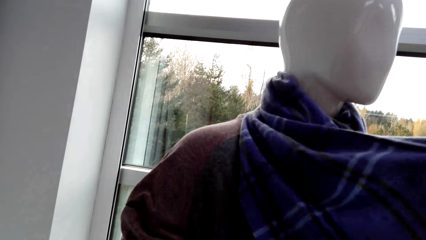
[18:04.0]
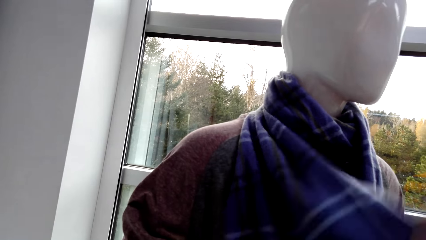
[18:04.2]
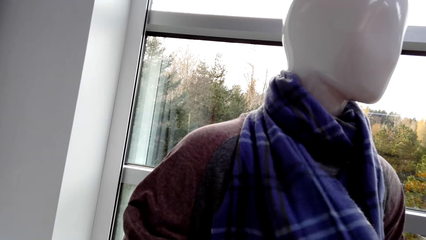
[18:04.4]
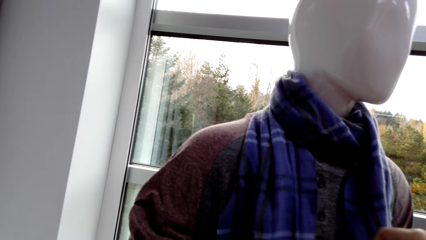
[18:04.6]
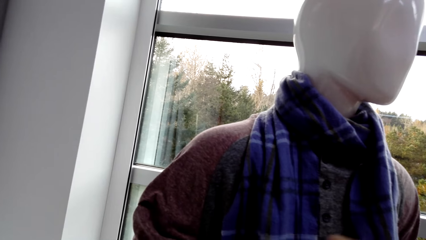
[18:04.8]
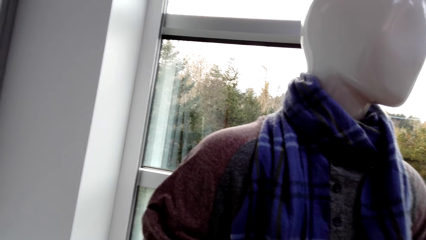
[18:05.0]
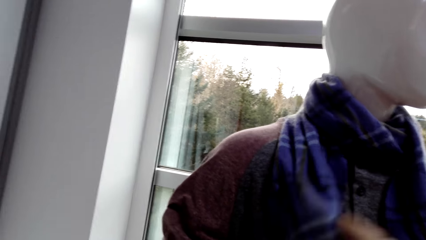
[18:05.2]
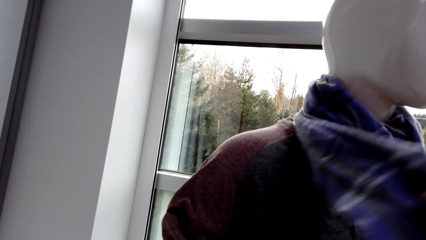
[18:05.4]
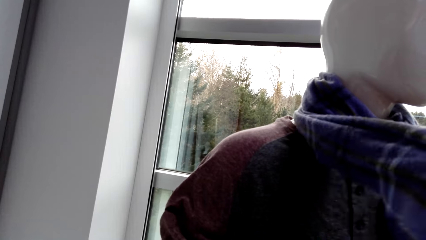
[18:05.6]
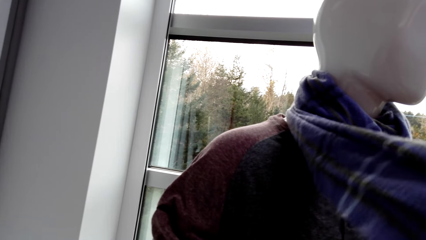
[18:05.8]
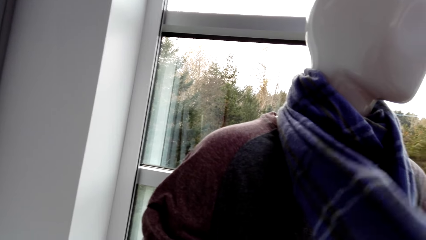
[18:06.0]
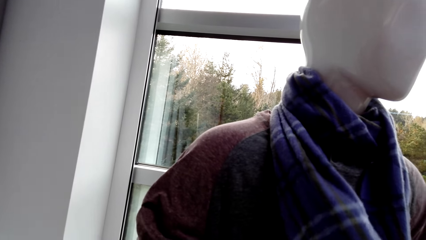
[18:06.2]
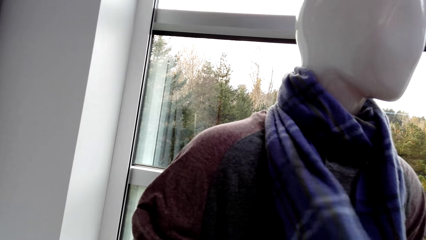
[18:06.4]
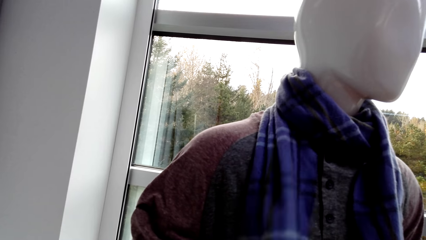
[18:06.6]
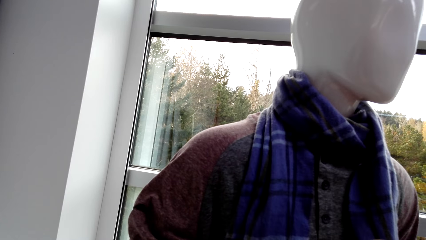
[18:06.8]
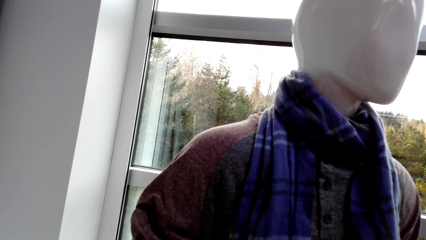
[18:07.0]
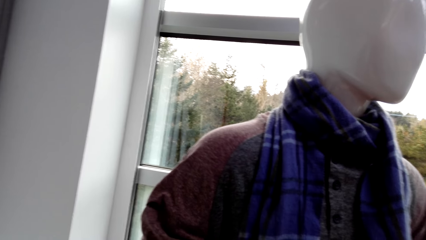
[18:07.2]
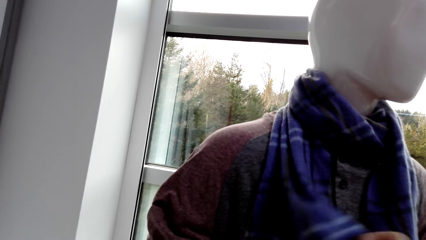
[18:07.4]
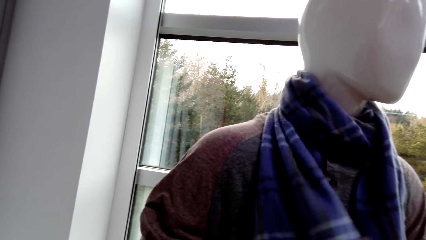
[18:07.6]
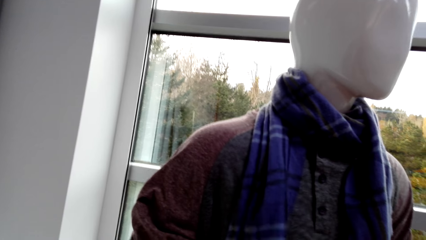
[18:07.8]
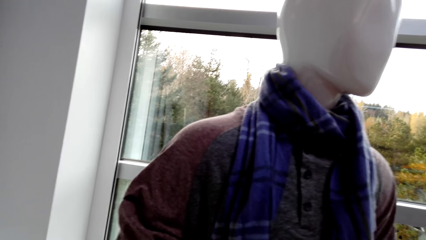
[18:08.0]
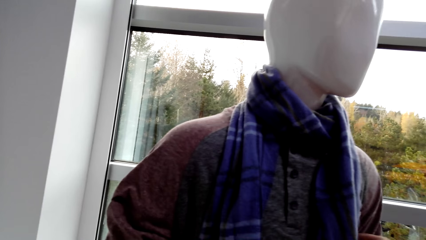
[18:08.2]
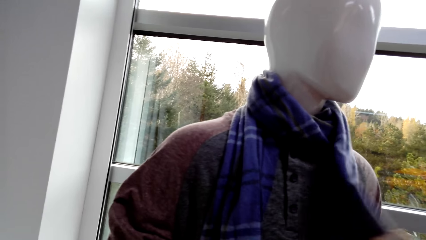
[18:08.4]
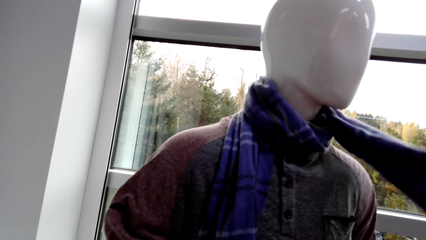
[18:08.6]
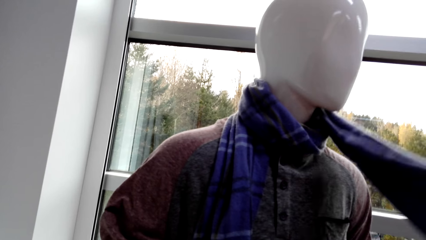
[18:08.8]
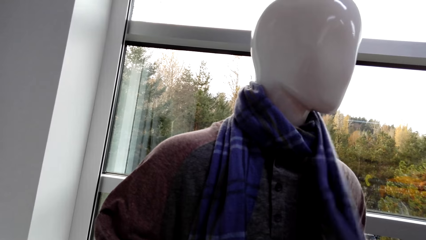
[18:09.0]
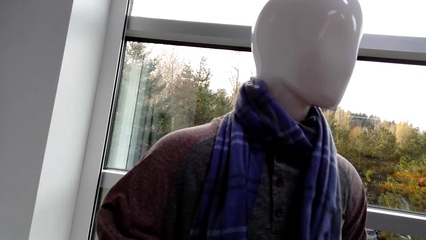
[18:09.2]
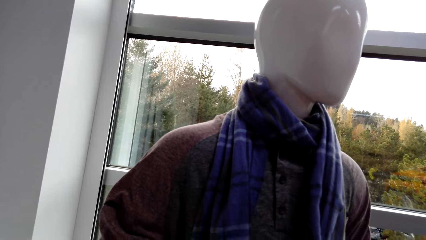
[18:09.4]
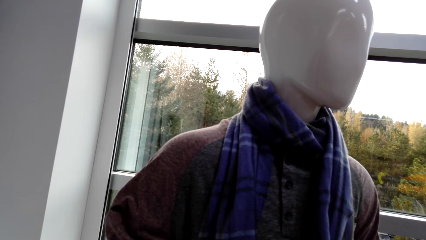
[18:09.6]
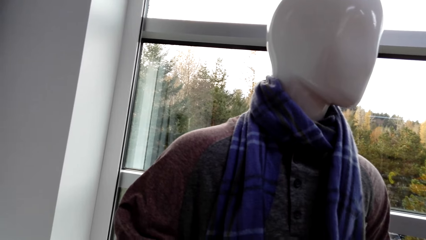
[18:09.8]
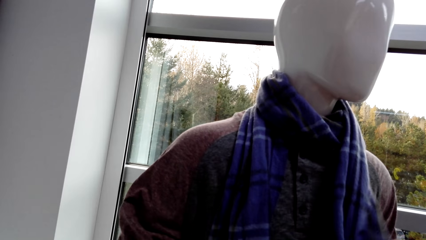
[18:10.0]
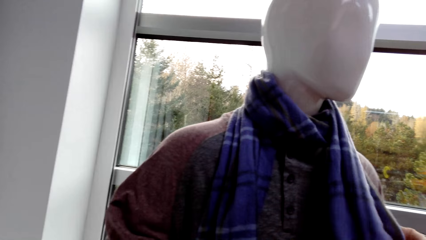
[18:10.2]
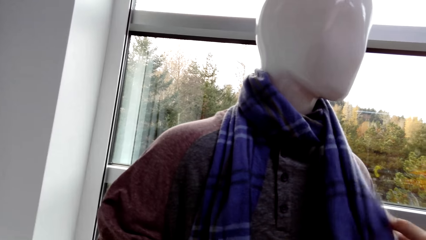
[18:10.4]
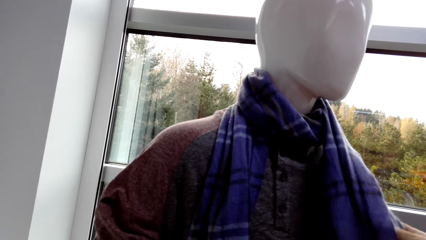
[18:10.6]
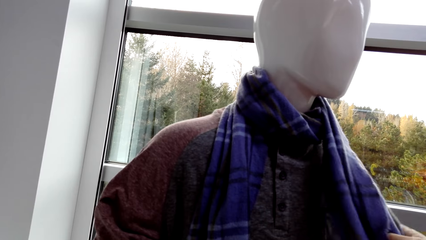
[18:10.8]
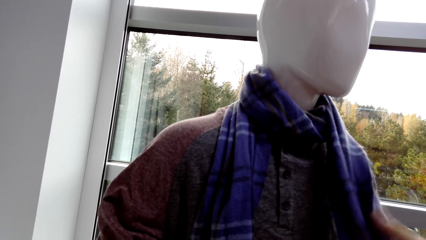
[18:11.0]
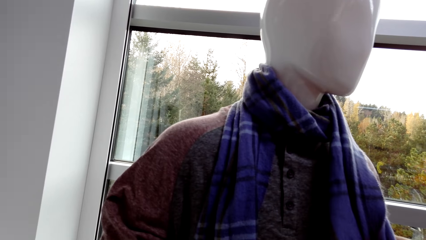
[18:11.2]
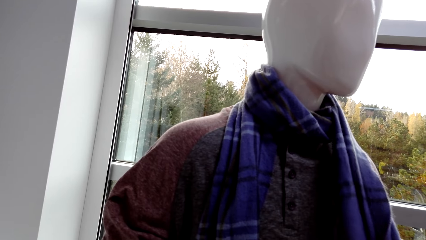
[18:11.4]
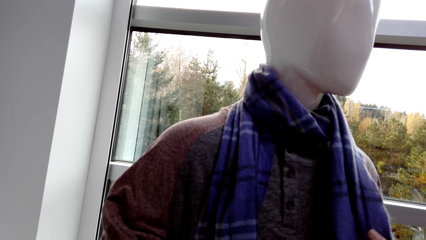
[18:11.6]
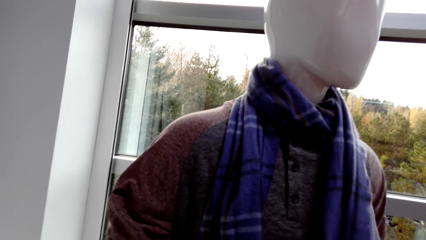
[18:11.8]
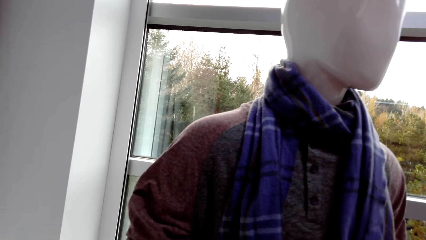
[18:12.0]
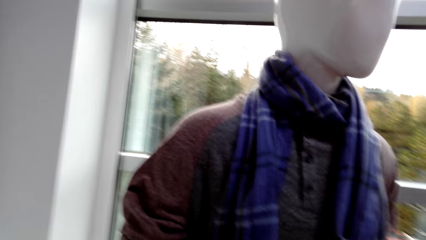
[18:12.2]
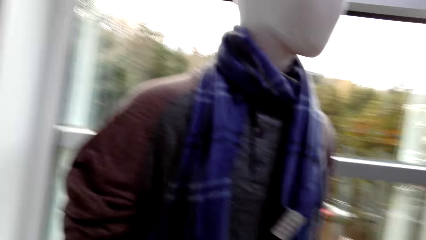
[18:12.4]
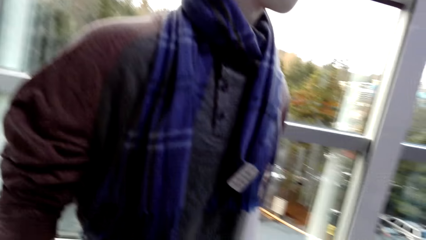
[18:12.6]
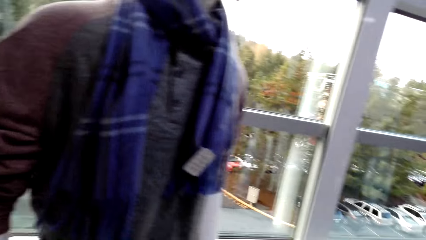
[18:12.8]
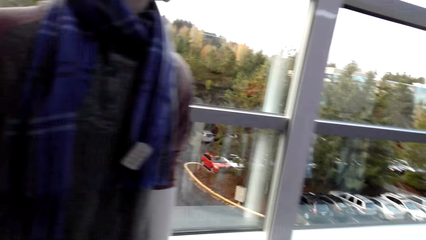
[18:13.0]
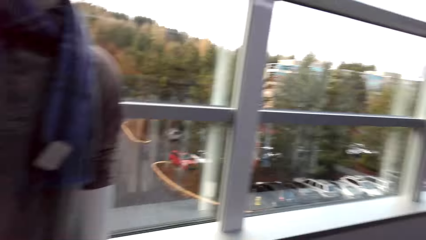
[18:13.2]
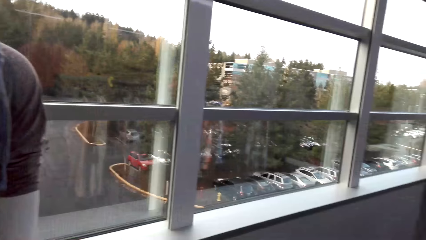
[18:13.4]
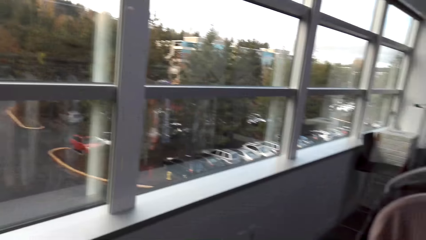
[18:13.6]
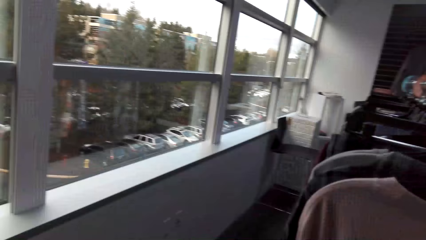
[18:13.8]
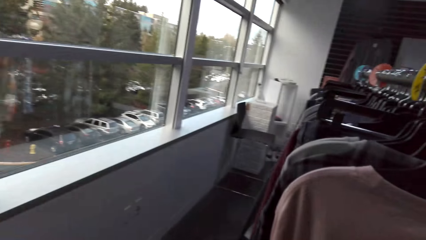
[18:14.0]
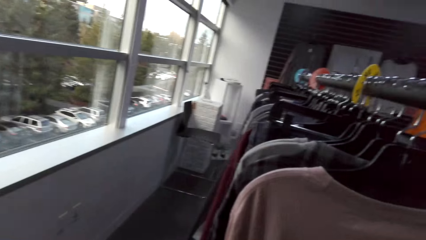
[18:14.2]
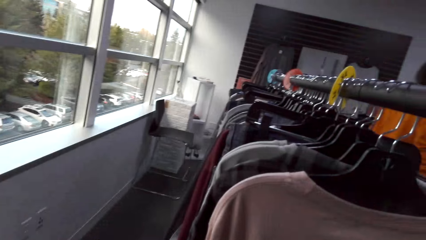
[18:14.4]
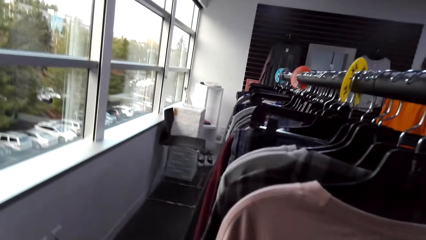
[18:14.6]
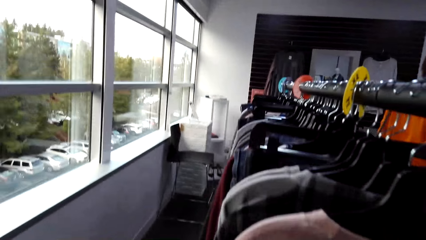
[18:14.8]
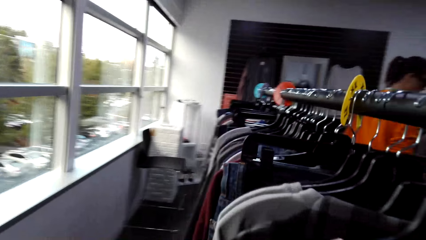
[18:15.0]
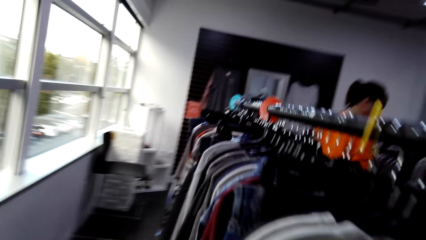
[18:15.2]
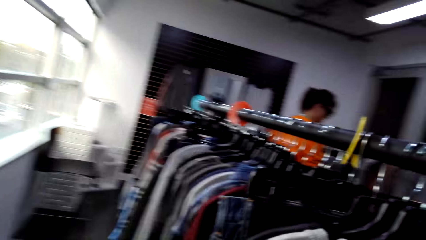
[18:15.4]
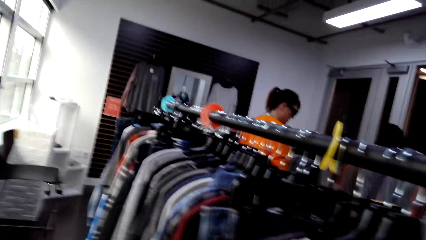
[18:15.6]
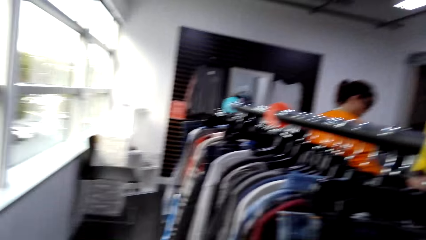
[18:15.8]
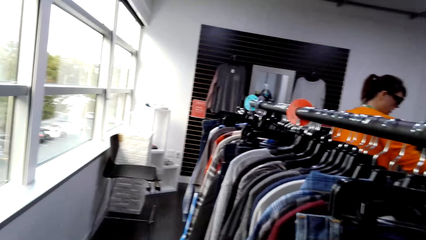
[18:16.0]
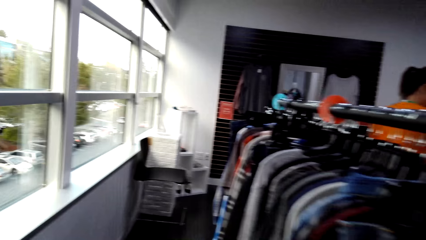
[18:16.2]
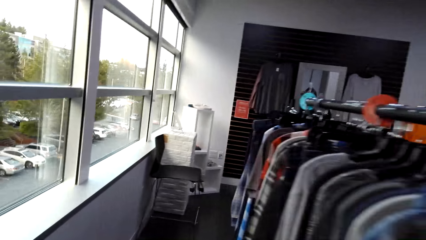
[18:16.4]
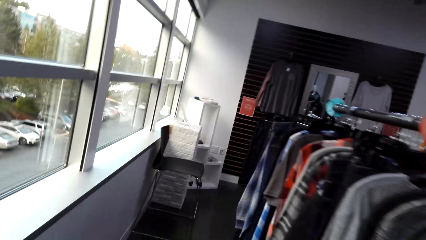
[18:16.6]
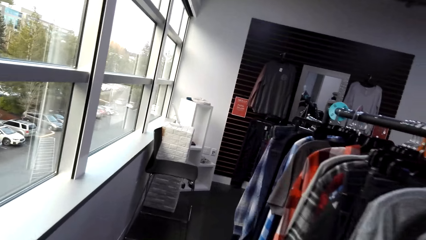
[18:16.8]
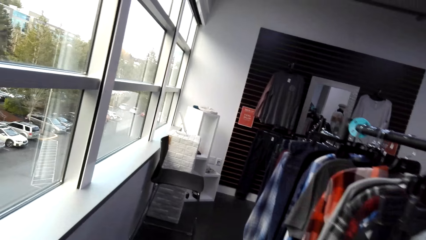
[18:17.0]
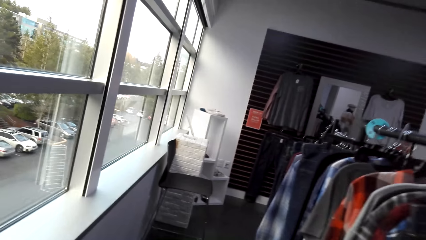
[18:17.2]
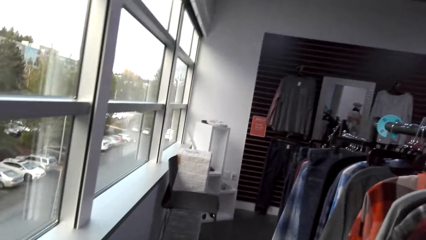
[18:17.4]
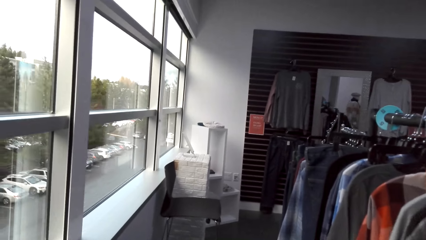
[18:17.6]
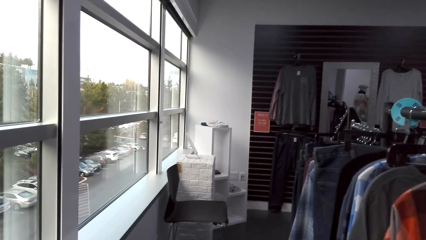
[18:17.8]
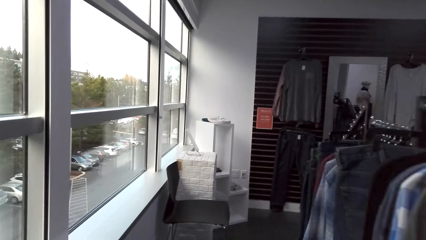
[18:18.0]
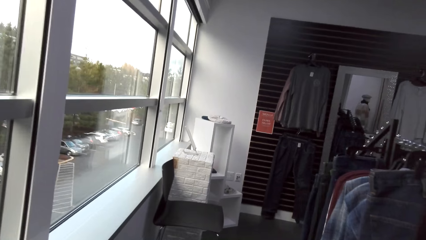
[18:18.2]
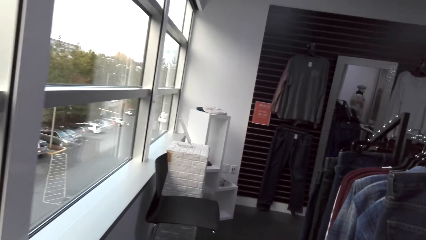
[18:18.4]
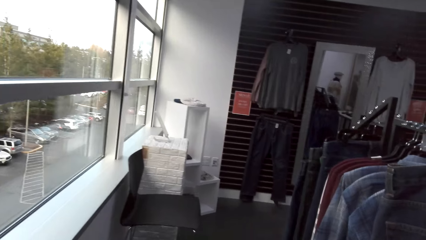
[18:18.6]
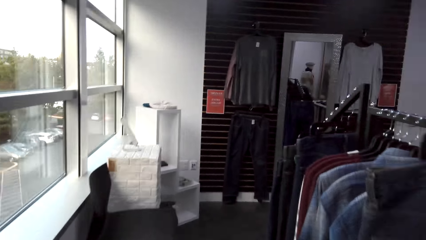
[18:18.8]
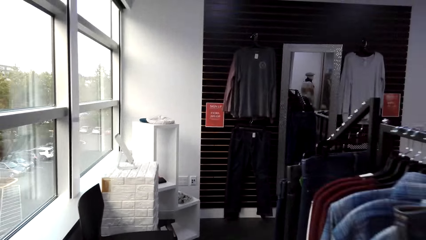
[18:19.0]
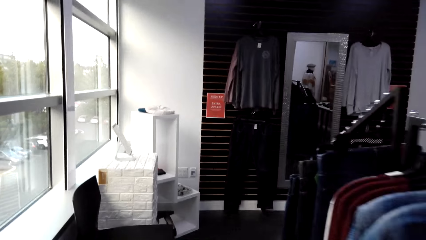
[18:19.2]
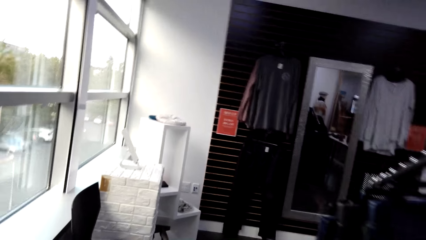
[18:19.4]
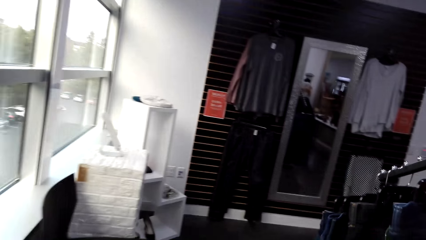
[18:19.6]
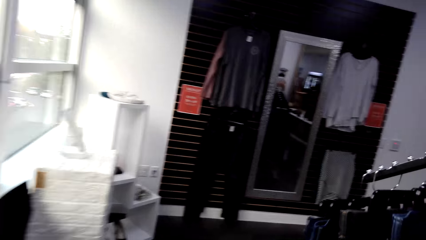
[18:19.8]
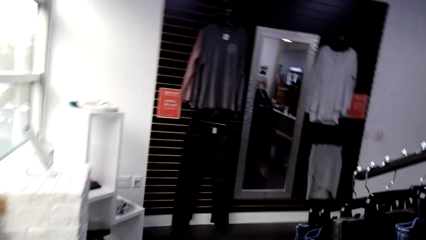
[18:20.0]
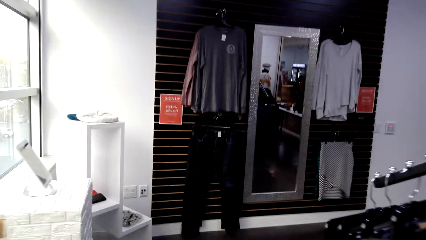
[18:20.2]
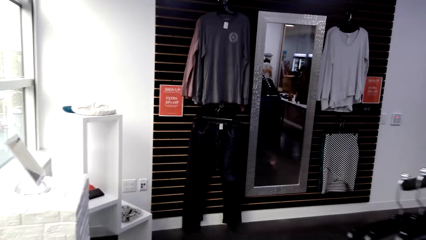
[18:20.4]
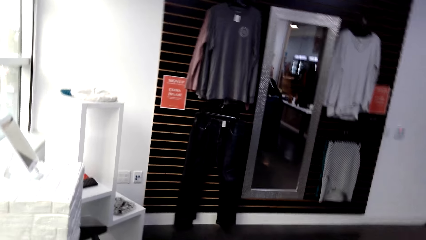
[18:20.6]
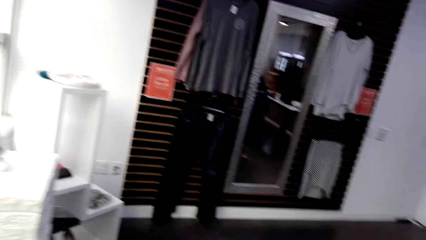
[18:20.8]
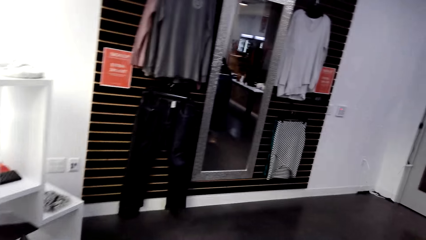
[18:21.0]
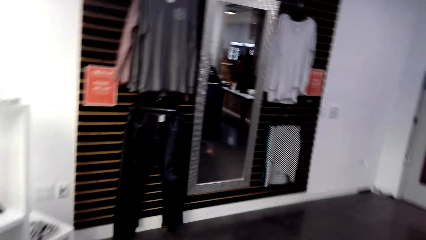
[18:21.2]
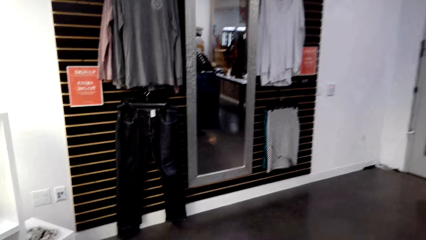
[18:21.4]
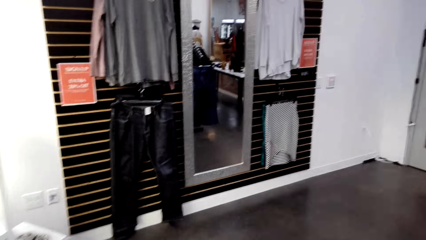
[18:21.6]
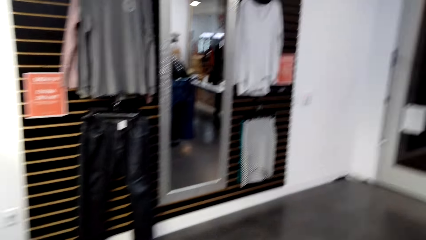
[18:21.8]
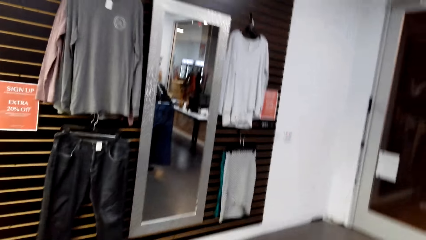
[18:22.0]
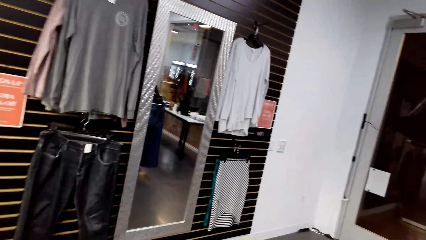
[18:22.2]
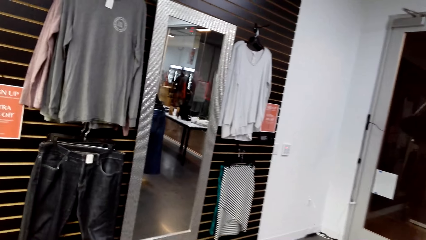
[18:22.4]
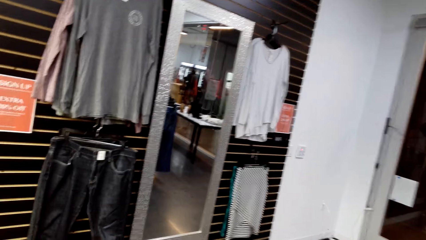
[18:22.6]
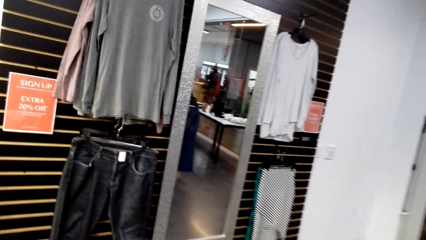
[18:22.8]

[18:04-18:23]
The camera wearer speaks to a woman. They walk around in the clothes shop.
